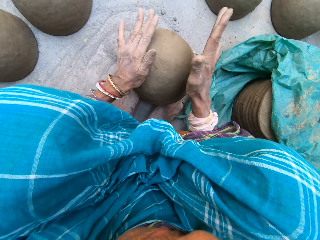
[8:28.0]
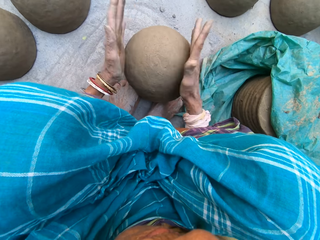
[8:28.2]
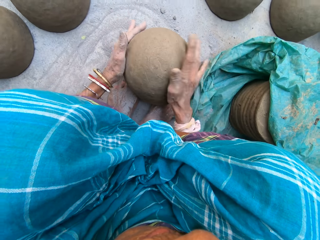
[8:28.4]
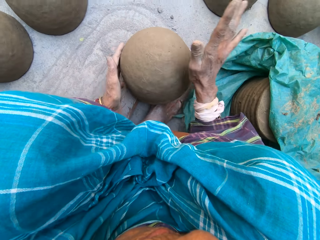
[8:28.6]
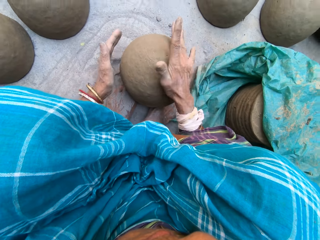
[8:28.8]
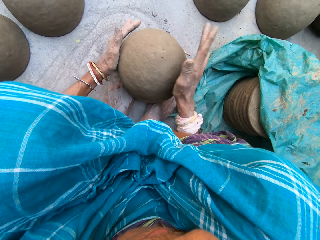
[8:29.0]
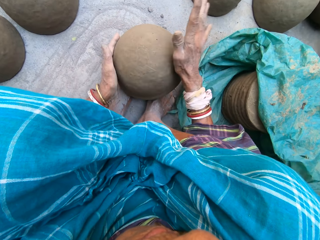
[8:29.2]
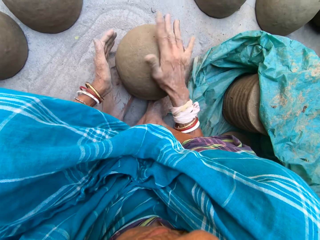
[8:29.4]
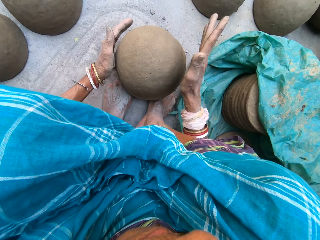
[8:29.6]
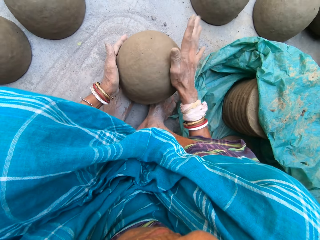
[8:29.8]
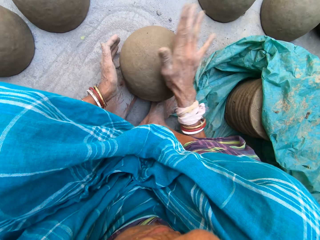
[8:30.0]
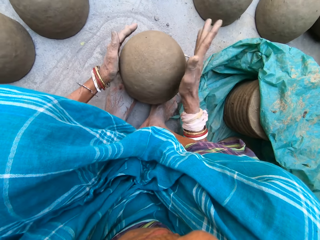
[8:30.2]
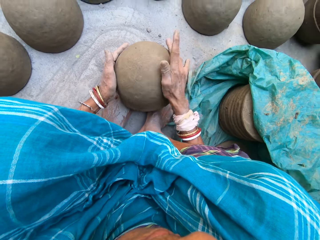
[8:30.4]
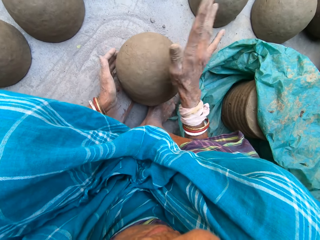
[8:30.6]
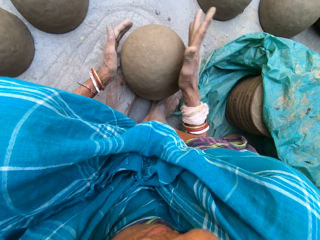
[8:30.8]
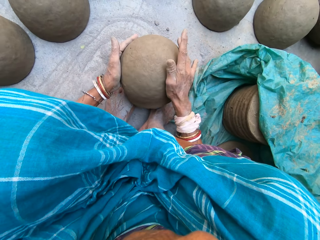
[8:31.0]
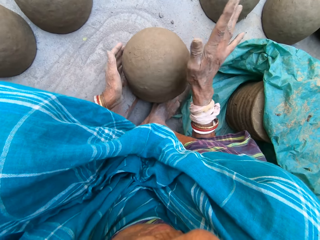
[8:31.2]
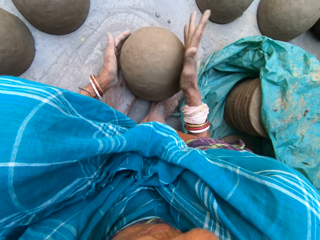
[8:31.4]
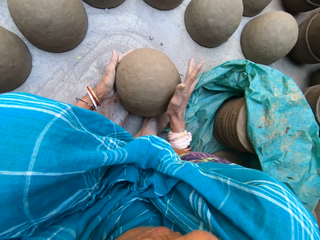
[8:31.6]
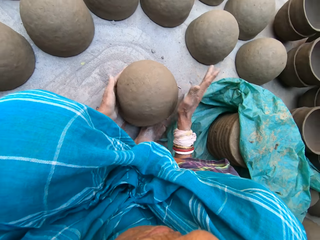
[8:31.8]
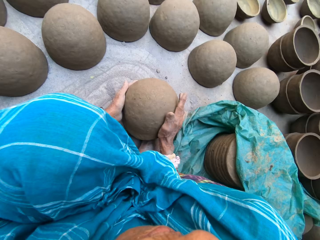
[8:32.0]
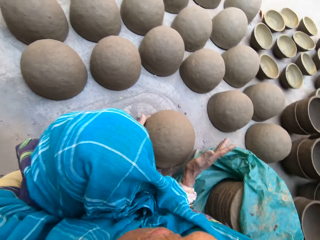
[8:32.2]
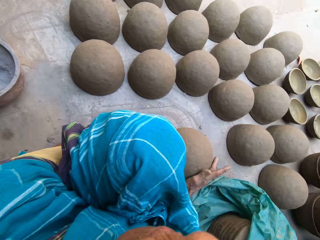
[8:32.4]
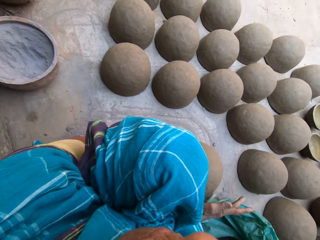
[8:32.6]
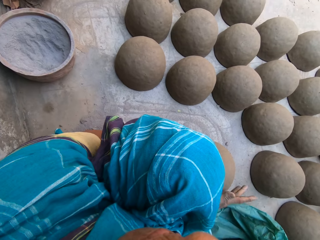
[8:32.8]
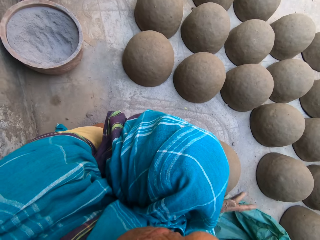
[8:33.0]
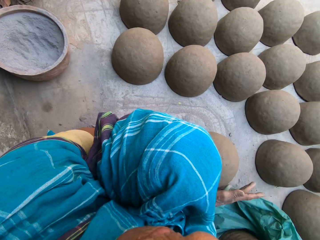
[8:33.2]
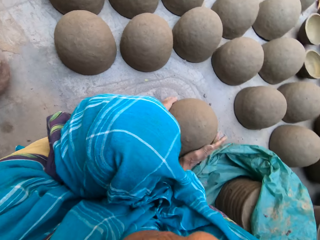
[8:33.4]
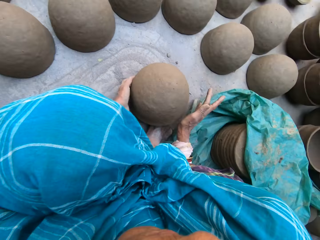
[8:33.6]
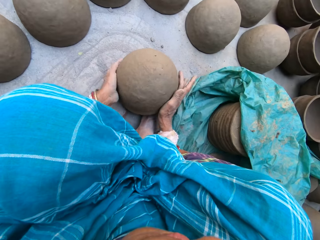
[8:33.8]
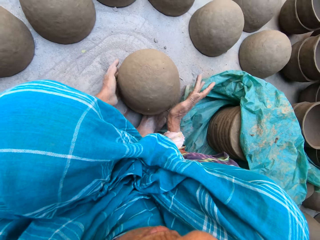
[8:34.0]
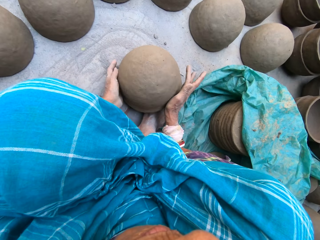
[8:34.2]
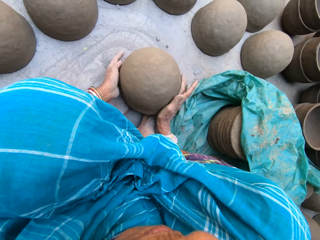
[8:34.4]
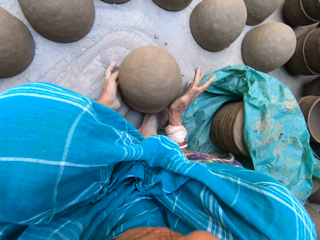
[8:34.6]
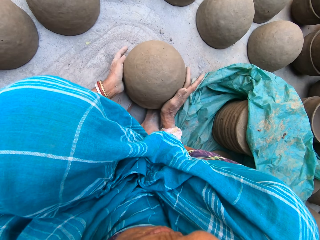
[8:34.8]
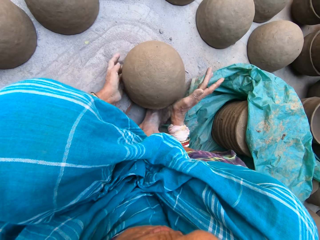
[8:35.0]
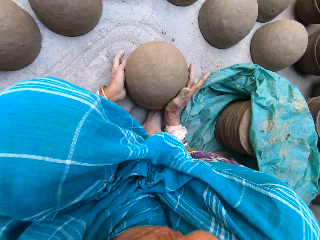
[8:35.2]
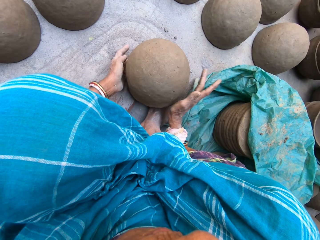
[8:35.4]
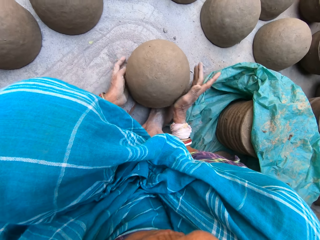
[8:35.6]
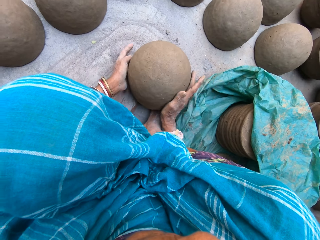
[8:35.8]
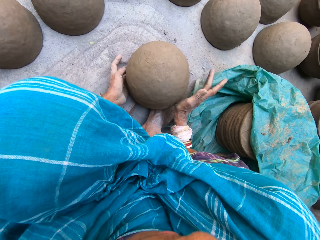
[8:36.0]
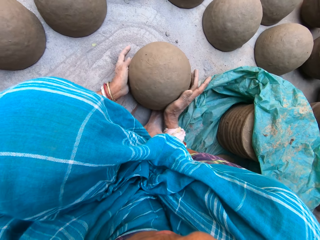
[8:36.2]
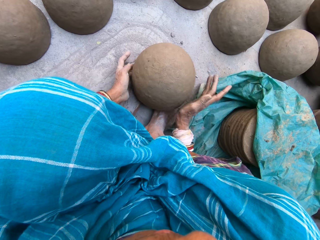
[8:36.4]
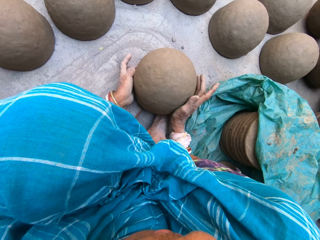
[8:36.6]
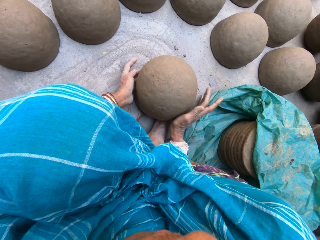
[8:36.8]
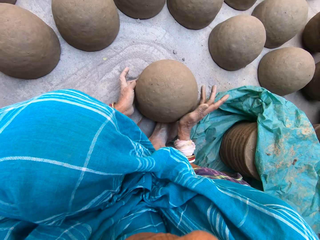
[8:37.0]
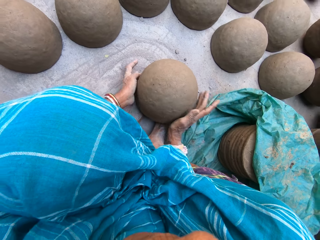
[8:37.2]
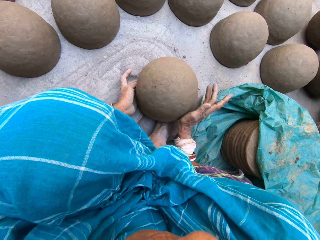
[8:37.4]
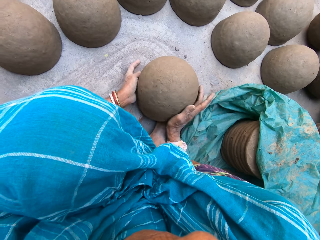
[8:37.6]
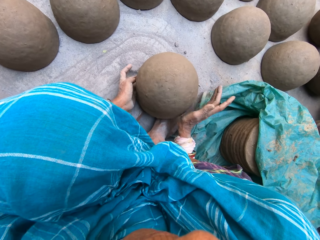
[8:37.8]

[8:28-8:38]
The camera wearer shapes the clay mould.

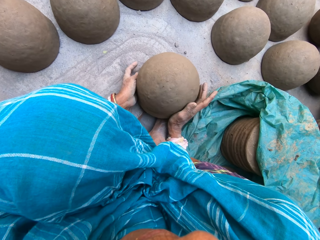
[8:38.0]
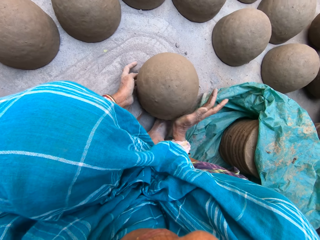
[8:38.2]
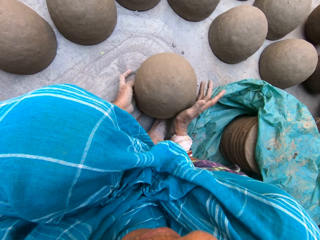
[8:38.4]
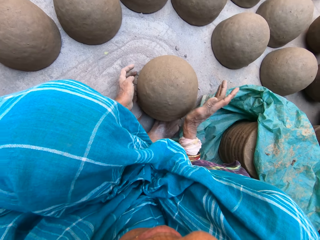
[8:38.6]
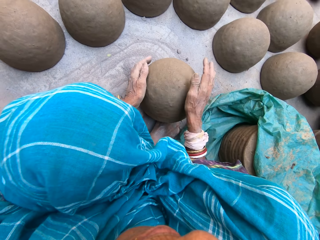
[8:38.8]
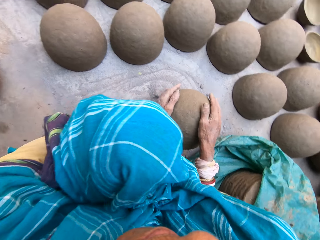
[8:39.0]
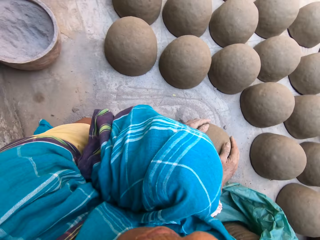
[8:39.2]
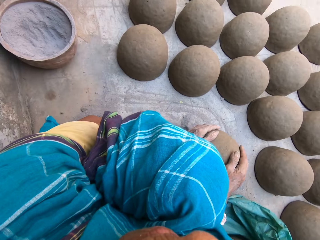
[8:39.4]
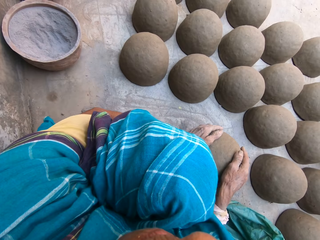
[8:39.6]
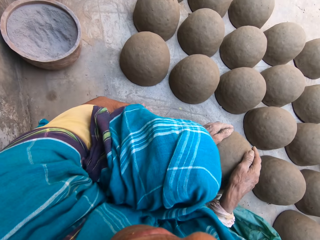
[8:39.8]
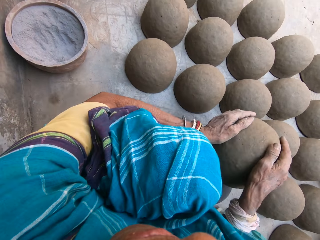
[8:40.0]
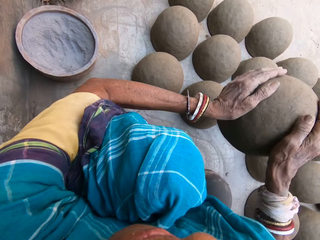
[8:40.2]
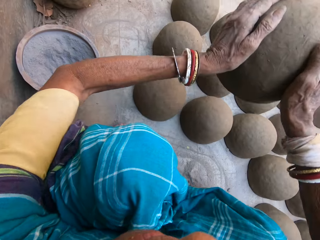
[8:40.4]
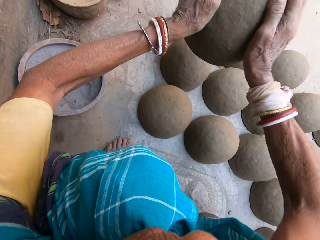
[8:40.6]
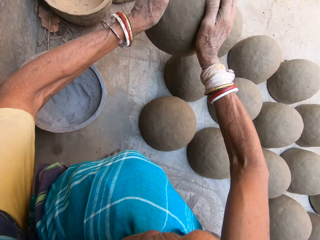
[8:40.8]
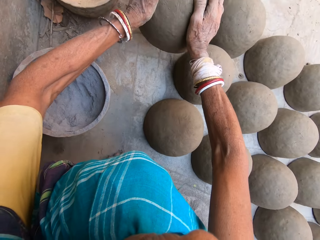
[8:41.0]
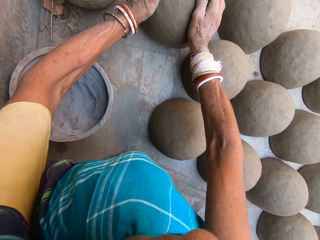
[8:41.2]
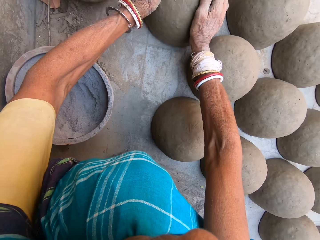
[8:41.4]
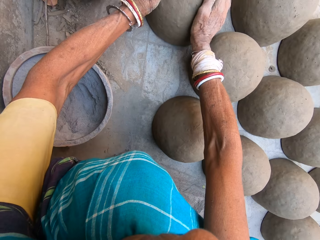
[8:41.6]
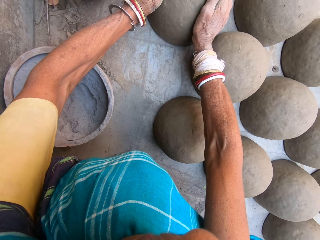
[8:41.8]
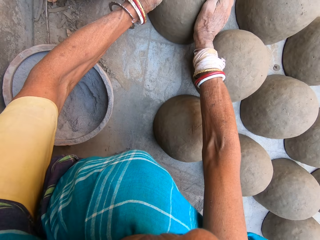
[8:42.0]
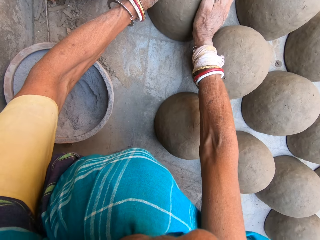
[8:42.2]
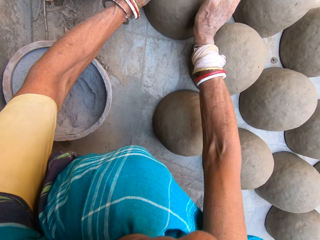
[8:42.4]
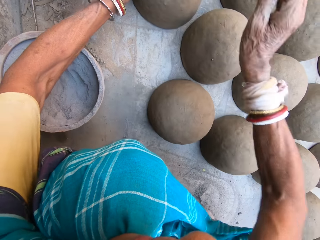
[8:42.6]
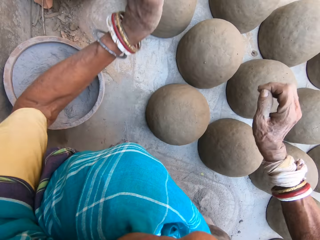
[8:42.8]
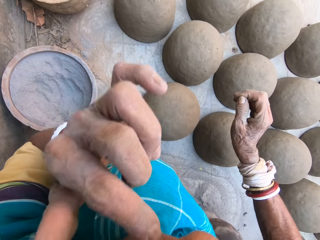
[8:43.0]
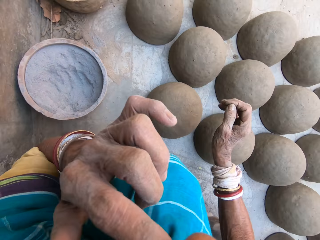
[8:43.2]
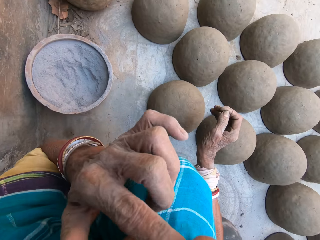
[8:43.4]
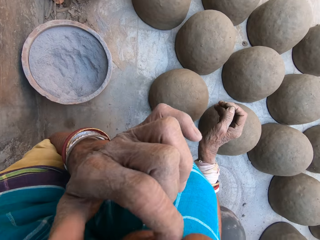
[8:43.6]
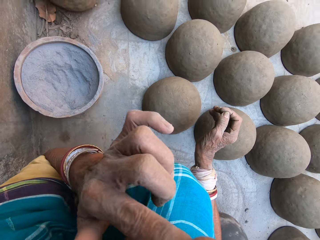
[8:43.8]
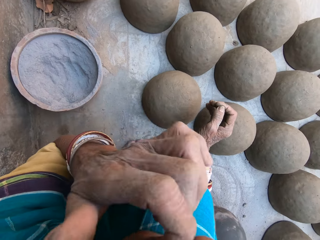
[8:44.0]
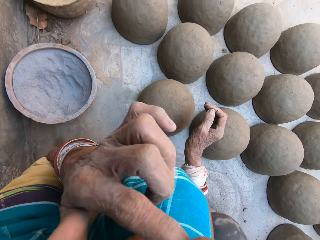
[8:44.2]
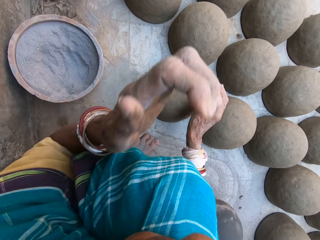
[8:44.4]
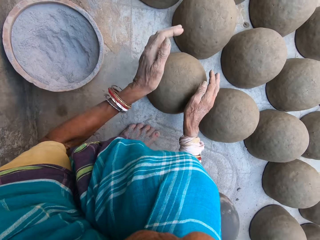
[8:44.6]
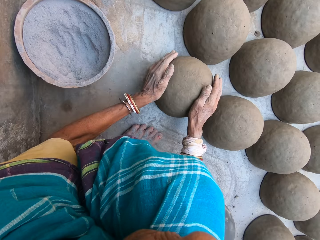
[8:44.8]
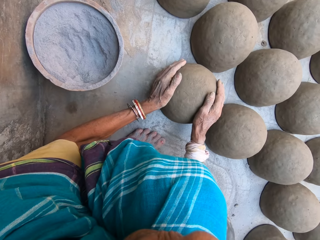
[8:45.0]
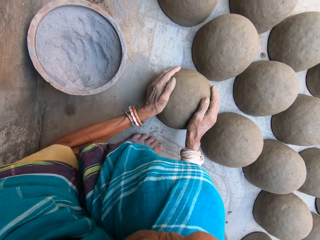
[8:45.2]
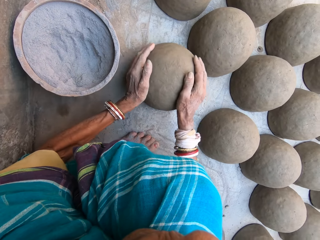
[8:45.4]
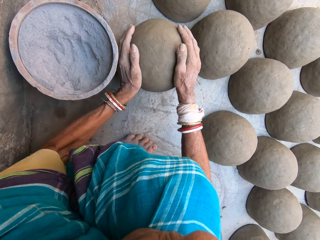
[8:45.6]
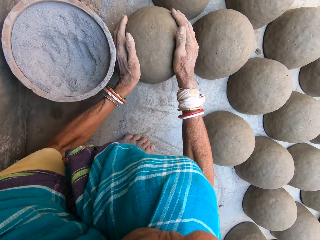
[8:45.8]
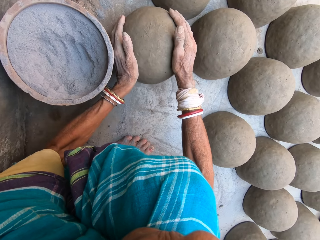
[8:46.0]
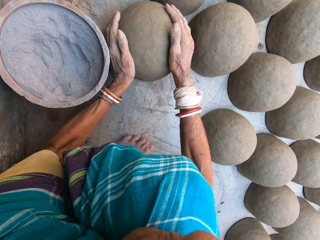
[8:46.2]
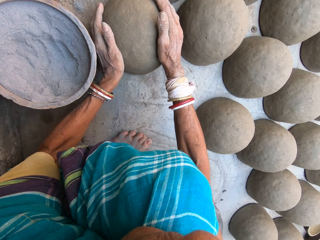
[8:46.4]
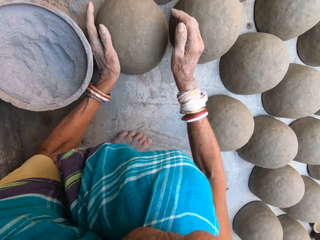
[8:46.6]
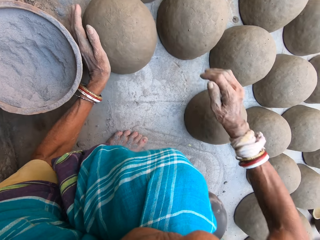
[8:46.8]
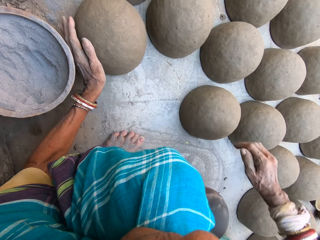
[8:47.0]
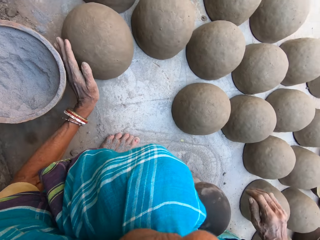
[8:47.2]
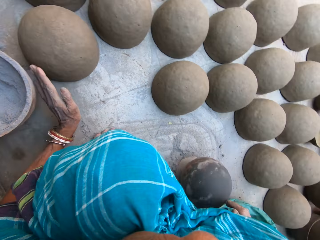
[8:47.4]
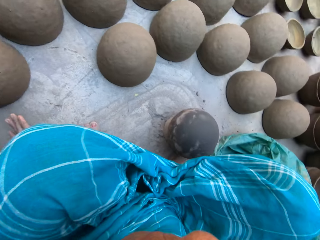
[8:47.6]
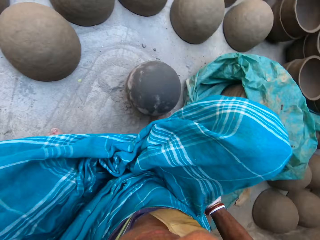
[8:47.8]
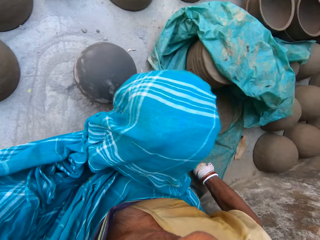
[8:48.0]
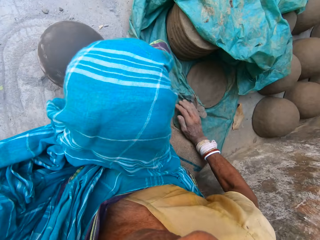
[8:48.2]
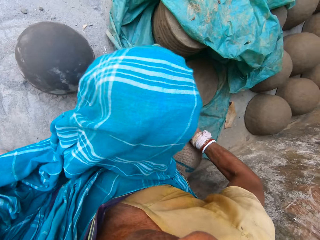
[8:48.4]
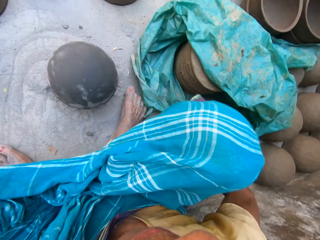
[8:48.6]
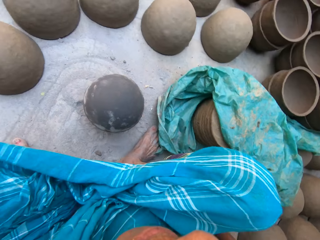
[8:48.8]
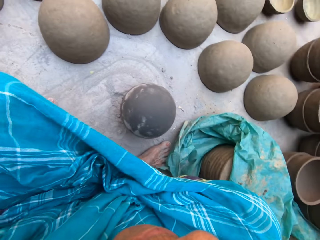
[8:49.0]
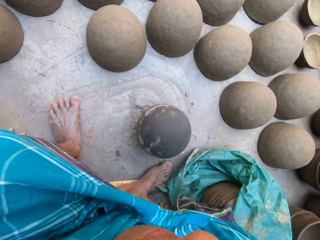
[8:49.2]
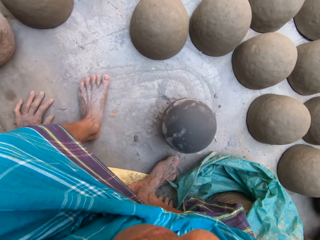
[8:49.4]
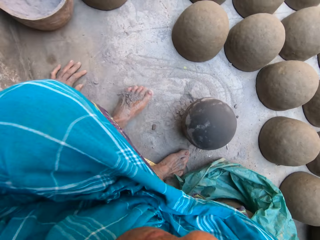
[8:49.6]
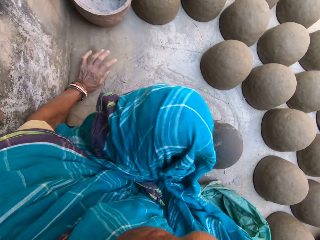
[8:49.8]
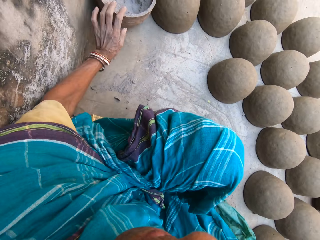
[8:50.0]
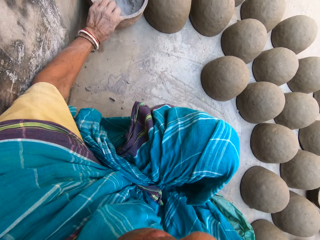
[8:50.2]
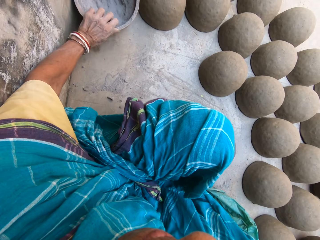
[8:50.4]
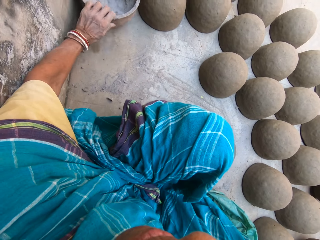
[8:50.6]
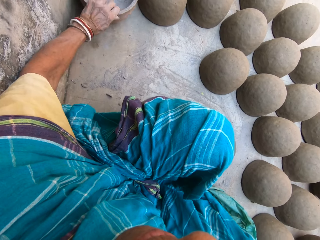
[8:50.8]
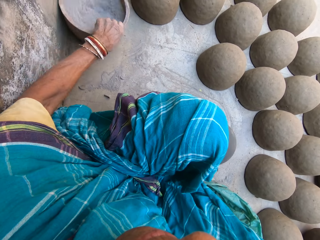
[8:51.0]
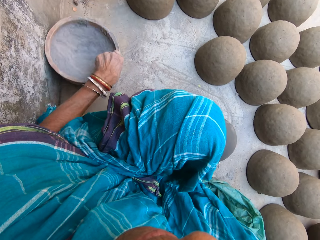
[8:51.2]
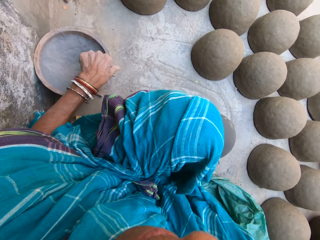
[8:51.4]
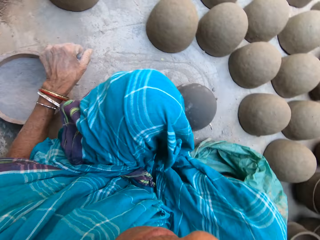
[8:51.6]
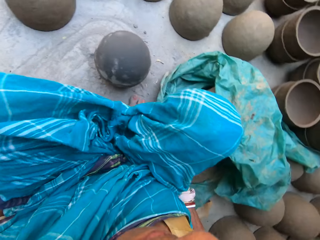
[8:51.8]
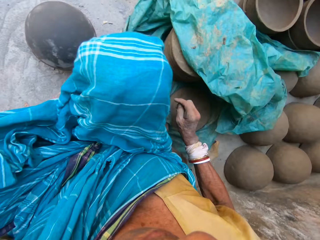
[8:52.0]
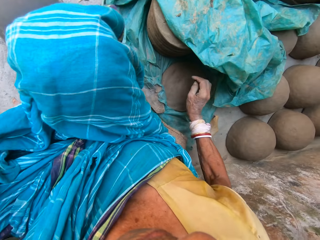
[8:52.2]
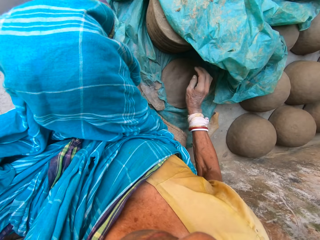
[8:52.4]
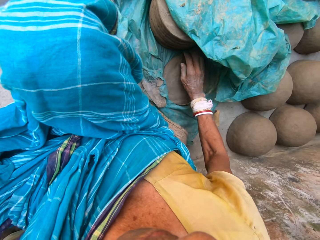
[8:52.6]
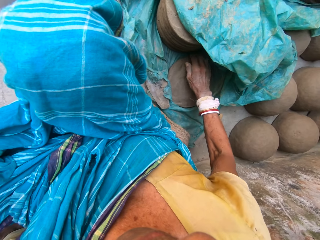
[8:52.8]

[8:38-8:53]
The camera wearer lifts the clay mould. They put the rounded clay mould down on the ground. They touch the face with the left hand. They move the rounded clay mould. They move the polythene with the right hand. They drag a pot of sand.
